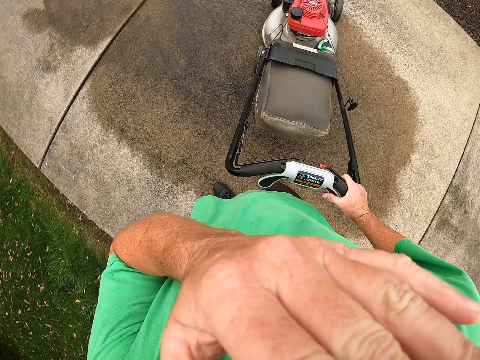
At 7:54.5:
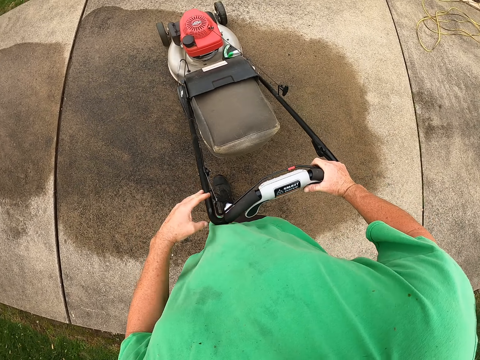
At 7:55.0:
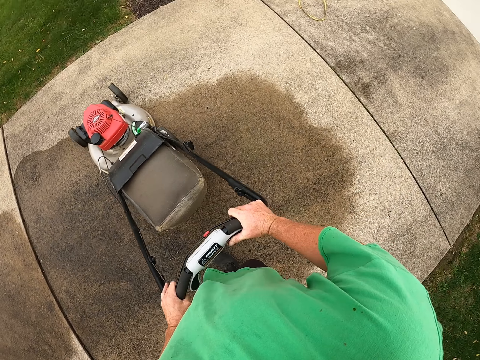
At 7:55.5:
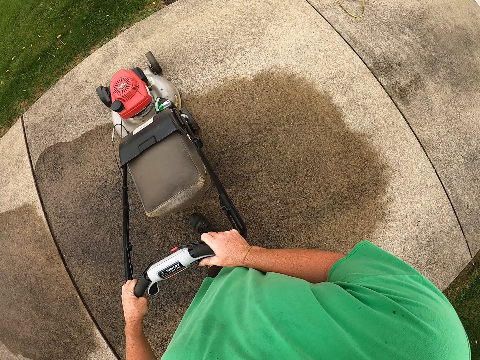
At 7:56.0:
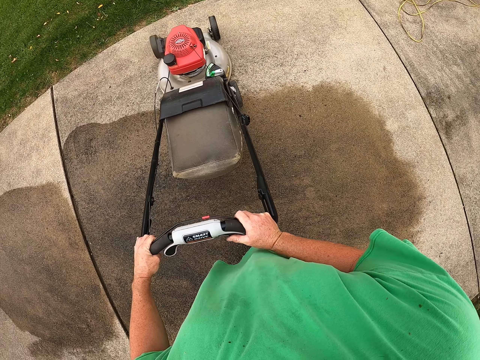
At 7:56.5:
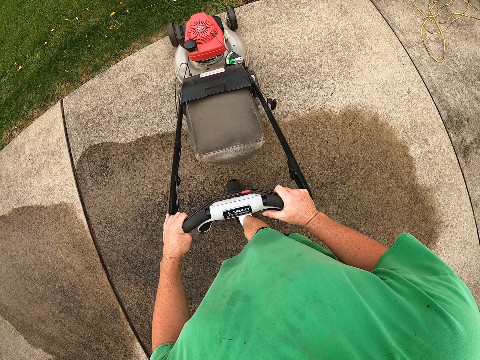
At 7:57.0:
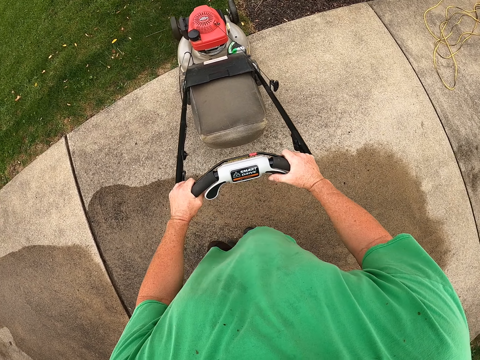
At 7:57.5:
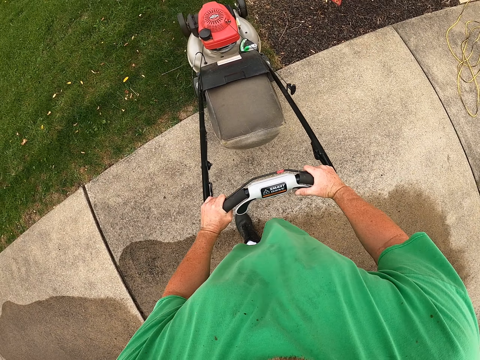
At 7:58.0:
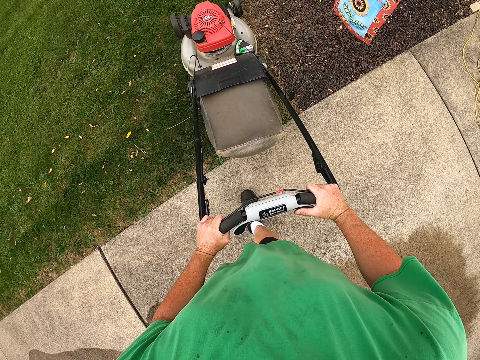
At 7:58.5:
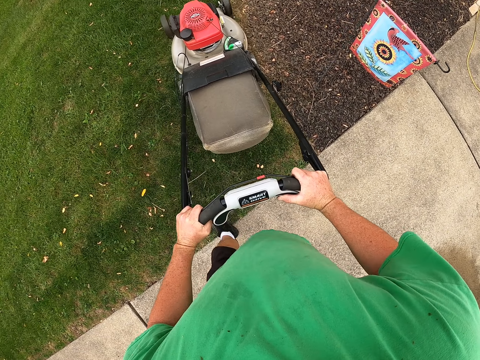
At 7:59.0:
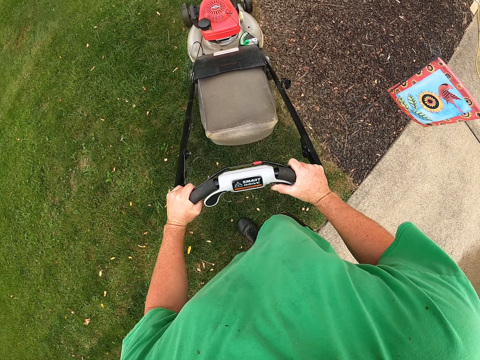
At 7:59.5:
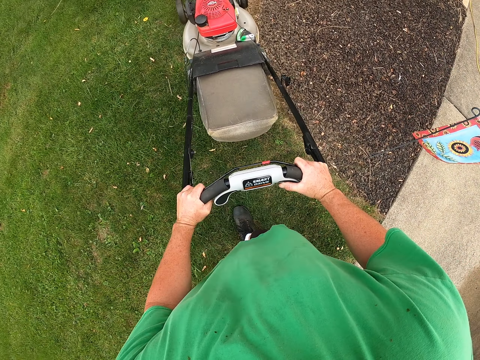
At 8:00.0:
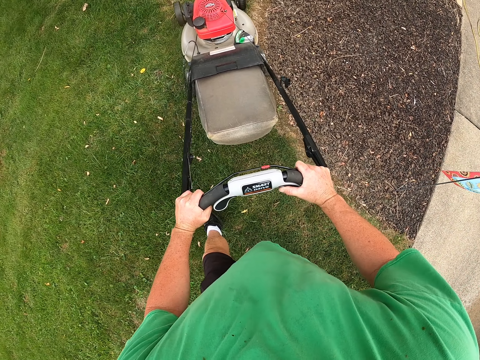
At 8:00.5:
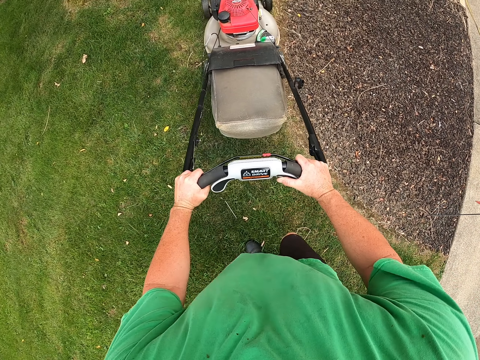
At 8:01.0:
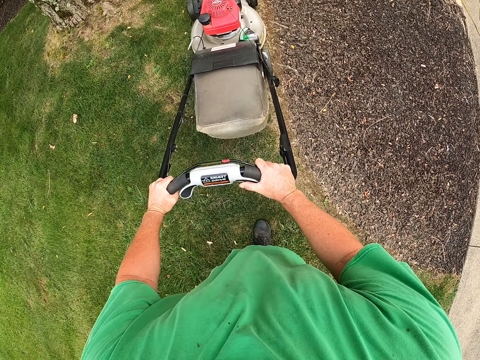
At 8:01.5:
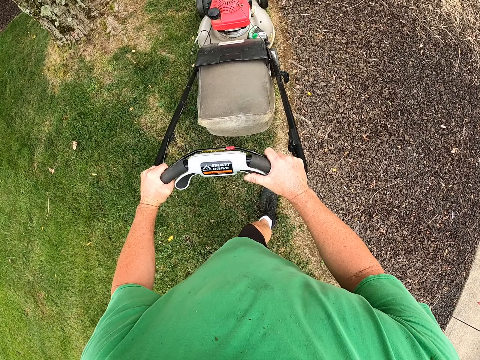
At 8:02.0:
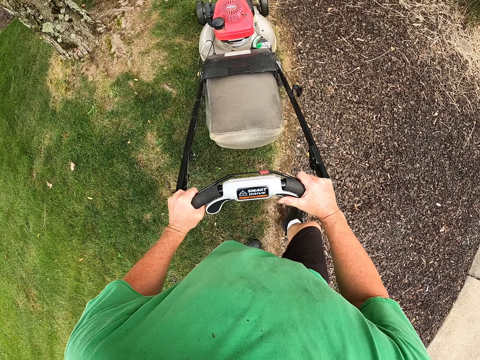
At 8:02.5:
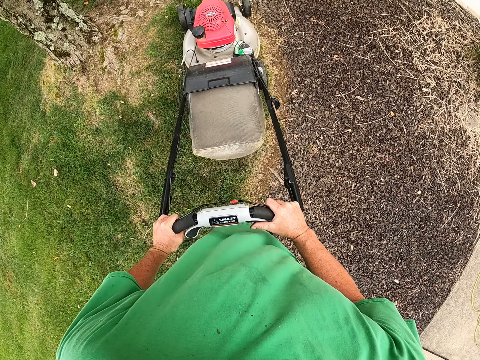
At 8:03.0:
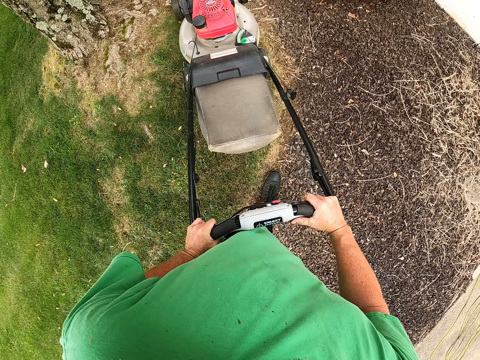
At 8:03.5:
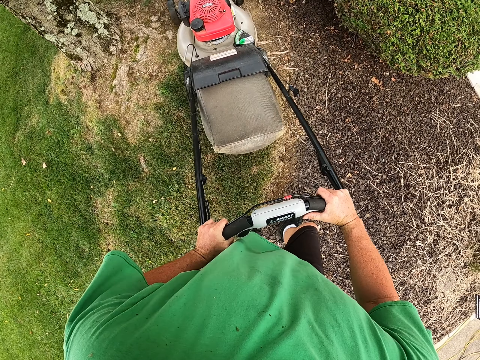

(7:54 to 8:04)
The camera wearer raises his hand. He touches face. He adjusts the camera, removes hand from the camera. He pushes the grass cutter machine to the grass area. He holds the lawn handle. He trims the grass.

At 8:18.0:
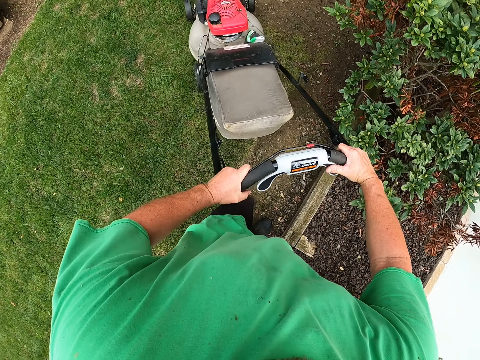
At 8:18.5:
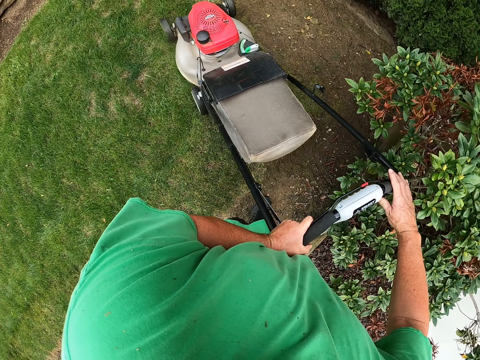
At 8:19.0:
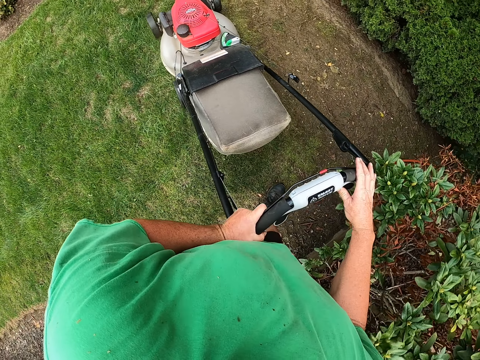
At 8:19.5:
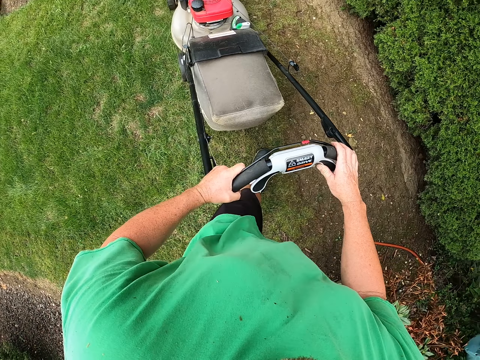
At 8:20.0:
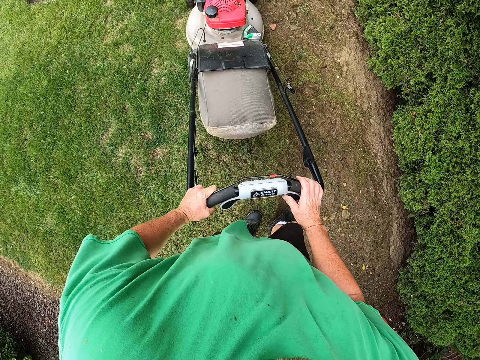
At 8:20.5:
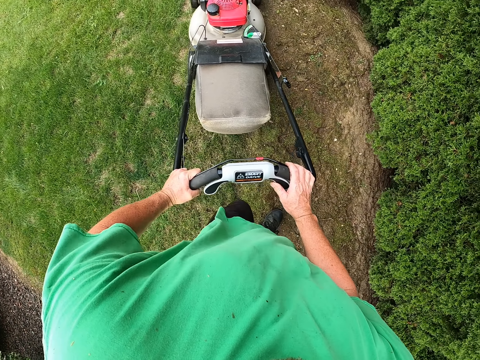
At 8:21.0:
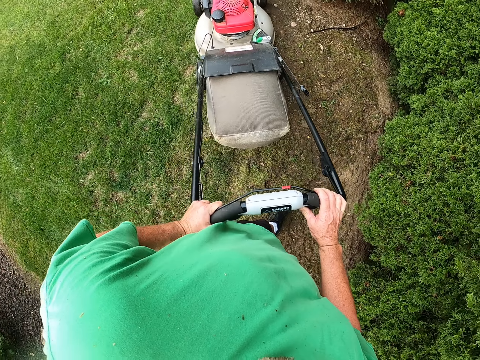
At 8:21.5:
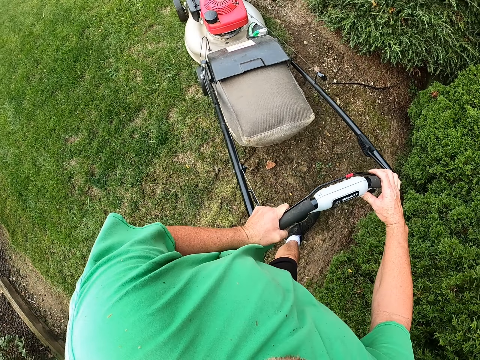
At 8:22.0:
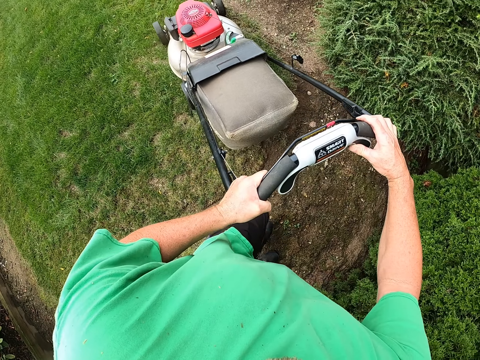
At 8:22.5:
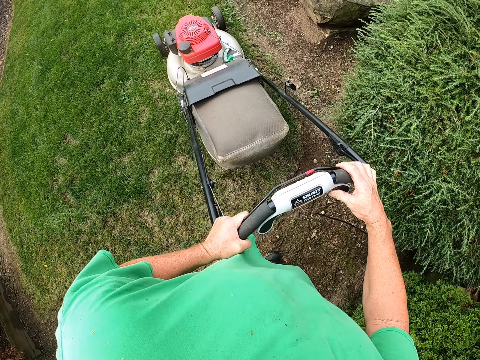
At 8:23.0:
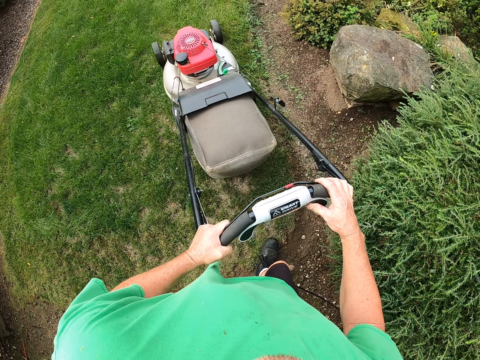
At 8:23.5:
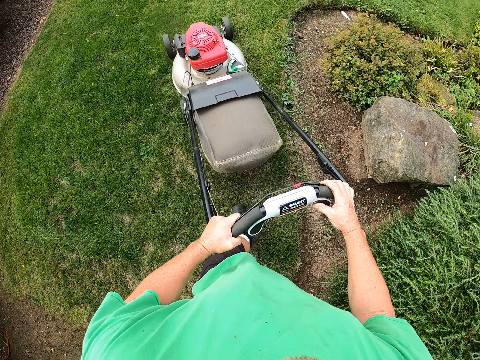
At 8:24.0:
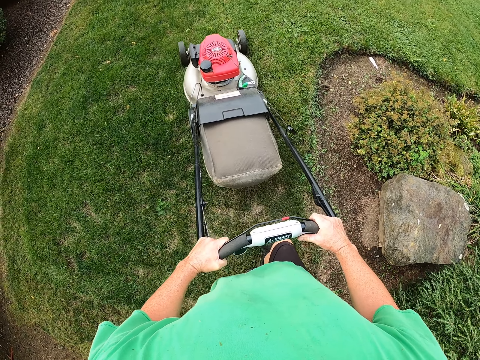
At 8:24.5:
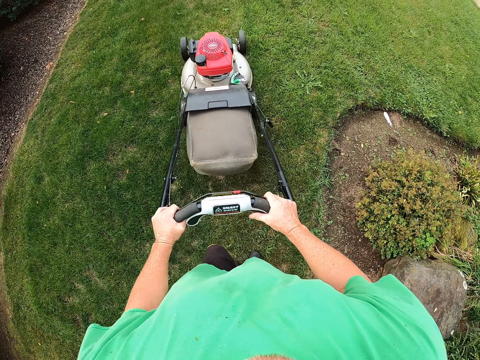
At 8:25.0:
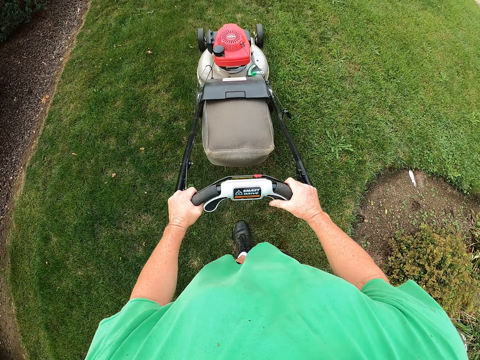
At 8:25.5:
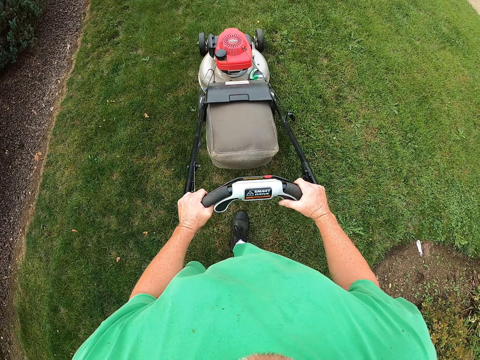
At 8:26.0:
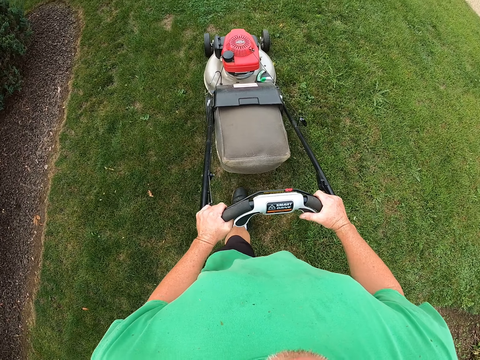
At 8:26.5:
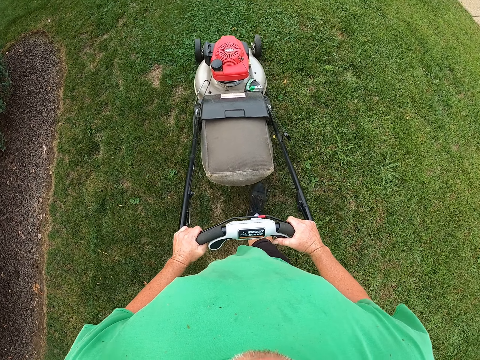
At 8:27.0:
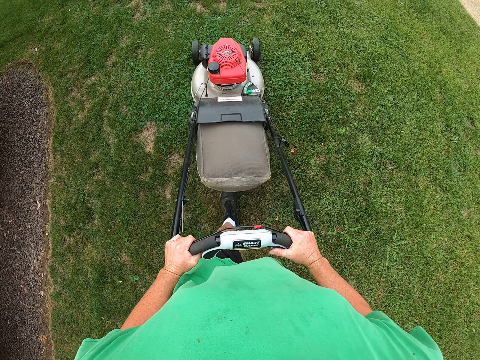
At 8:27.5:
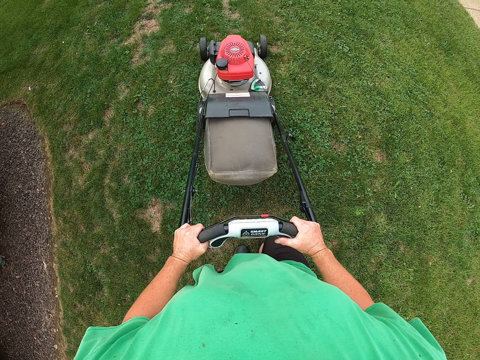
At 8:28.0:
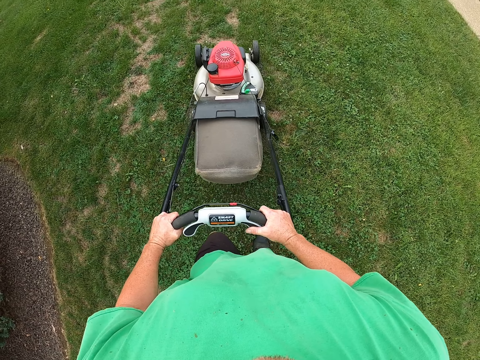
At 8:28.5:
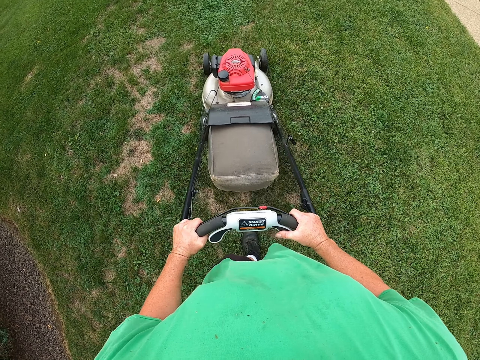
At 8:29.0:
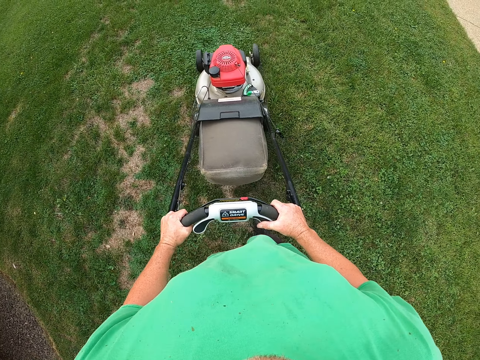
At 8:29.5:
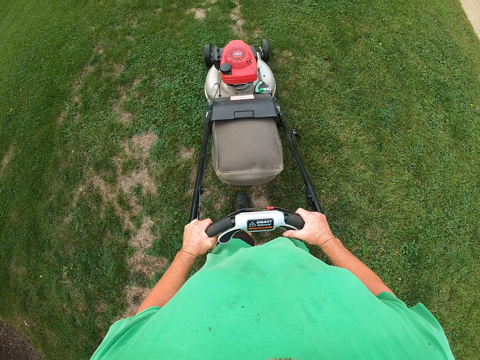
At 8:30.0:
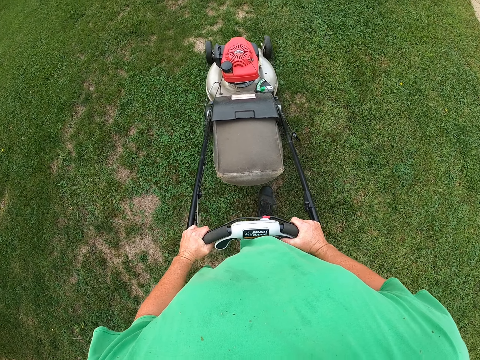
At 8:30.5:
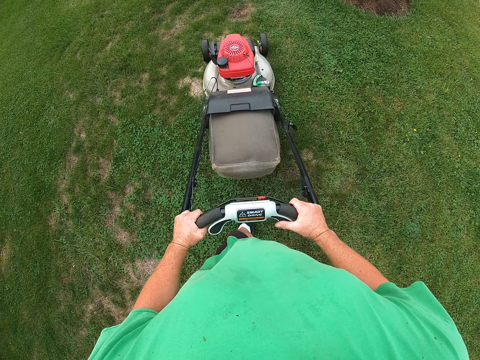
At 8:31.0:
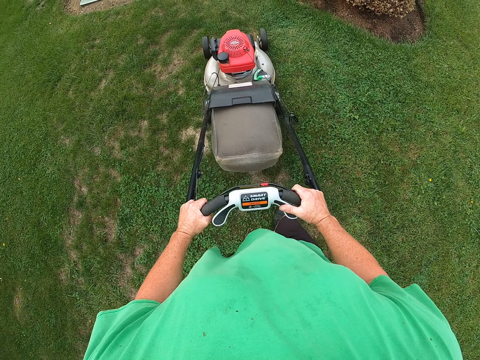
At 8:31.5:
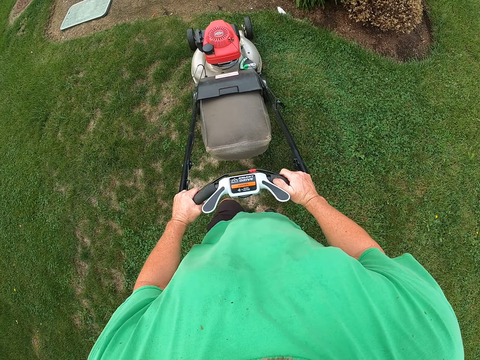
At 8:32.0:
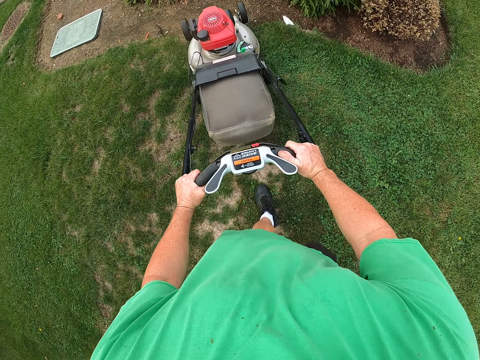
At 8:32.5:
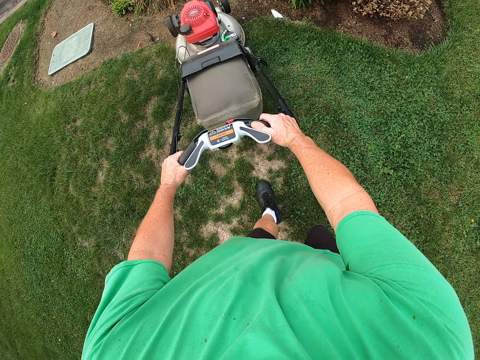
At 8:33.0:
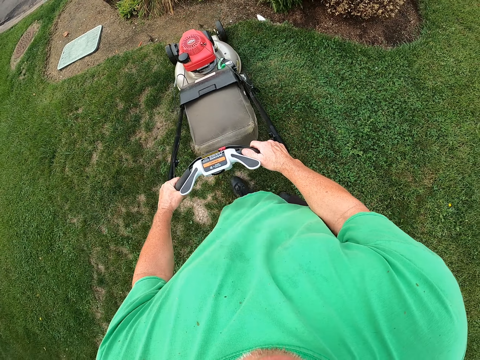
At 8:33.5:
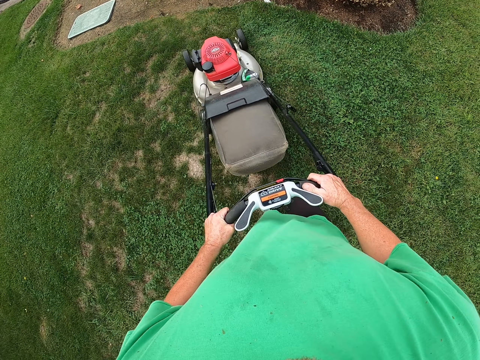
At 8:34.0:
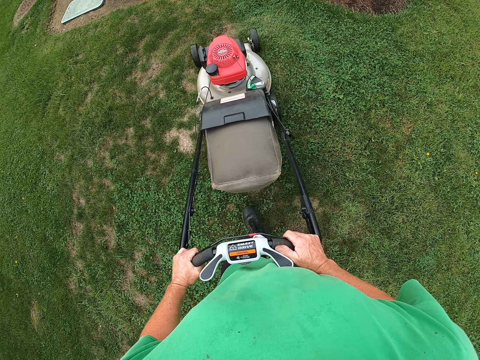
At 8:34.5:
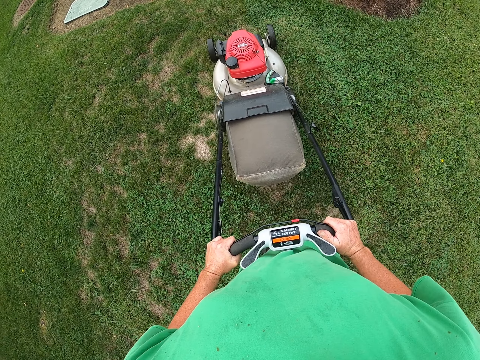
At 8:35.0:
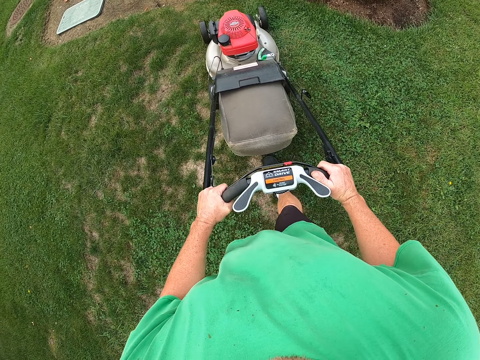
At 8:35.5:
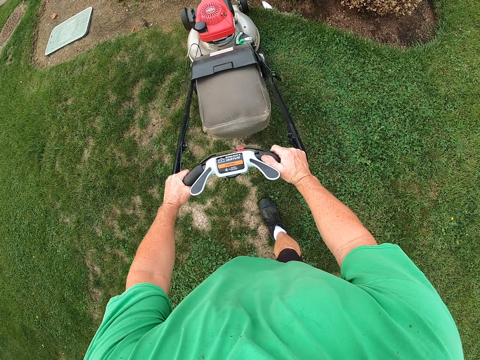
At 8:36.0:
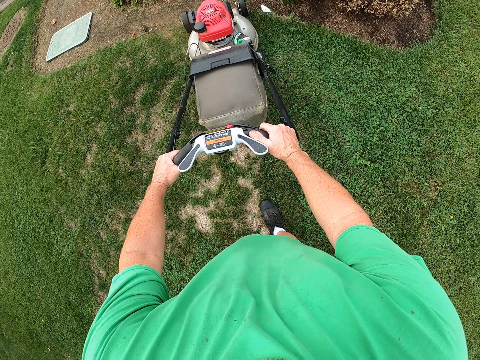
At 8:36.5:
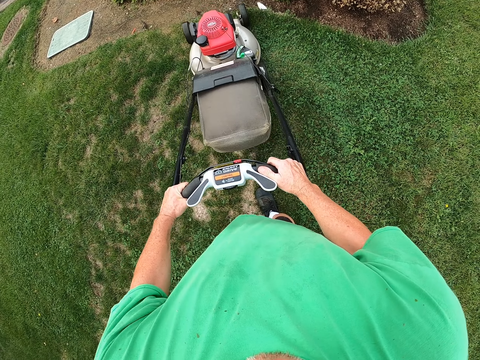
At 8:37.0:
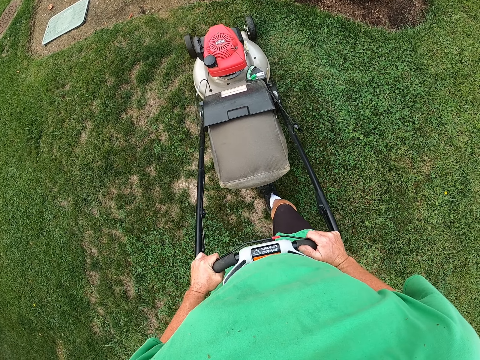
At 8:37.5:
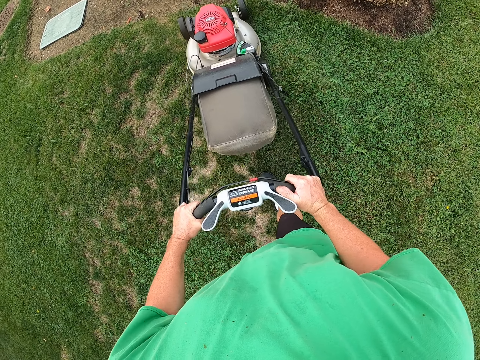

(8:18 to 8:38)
The camera wearer turns with the lawn machine on the grass. They return the lawn machine backwards. They move the lawn machine on the grass.
